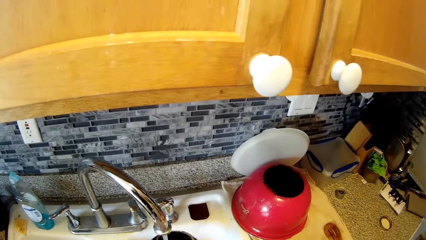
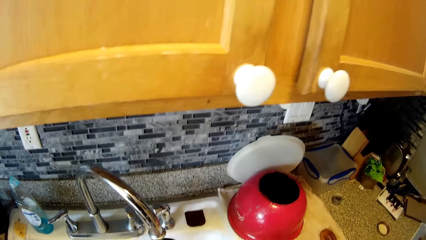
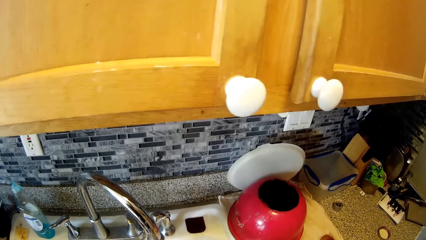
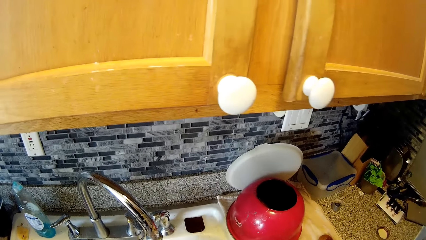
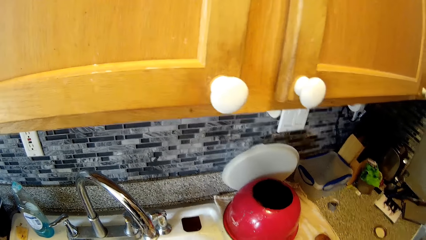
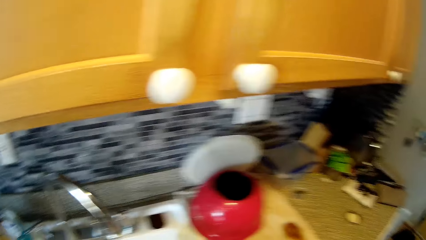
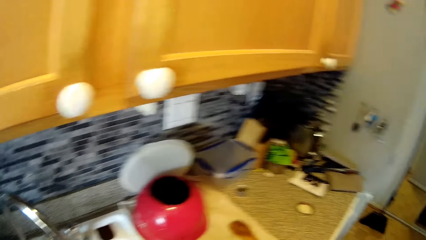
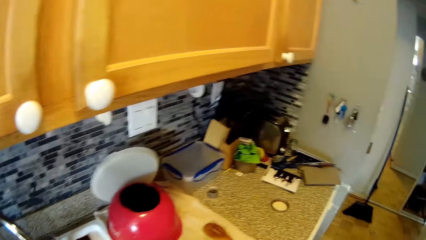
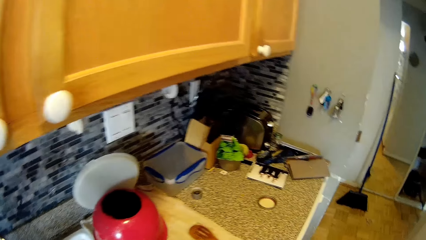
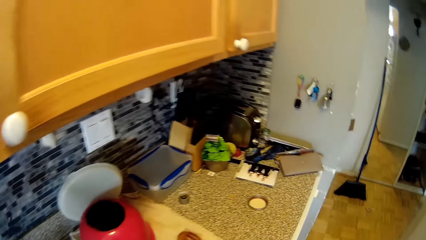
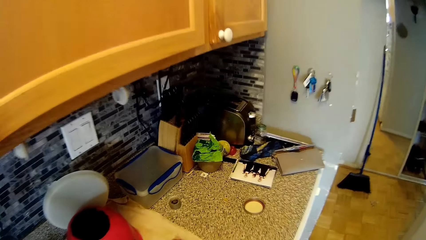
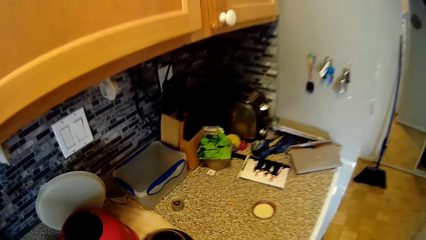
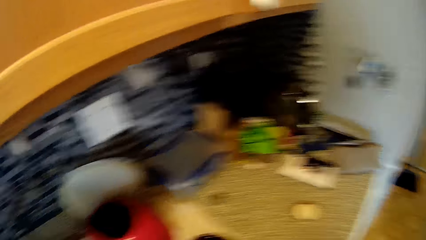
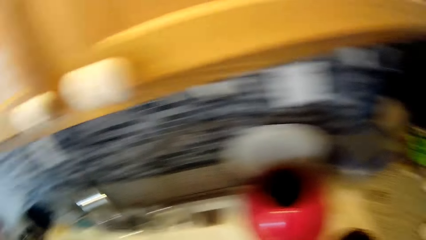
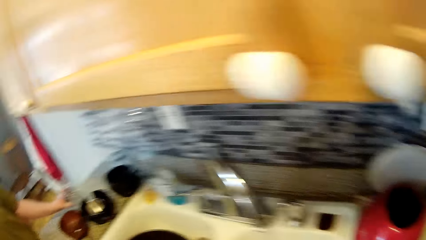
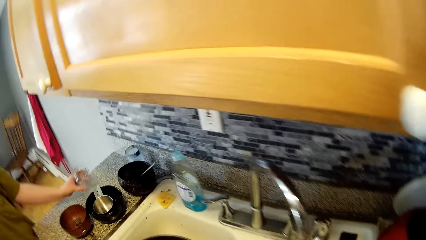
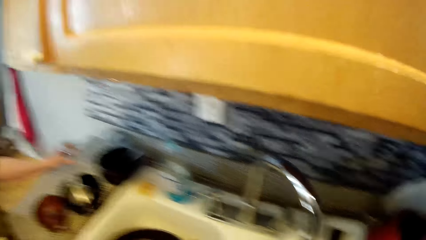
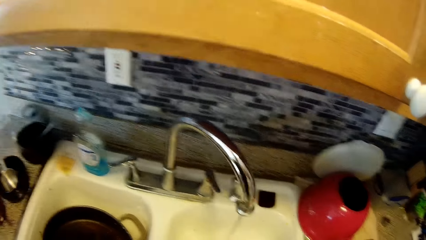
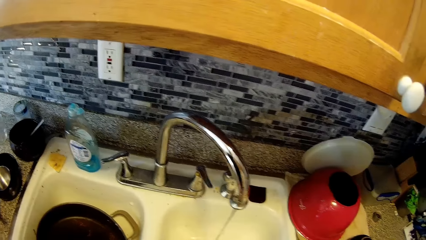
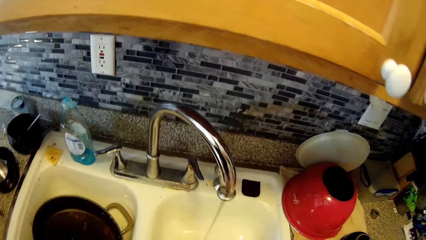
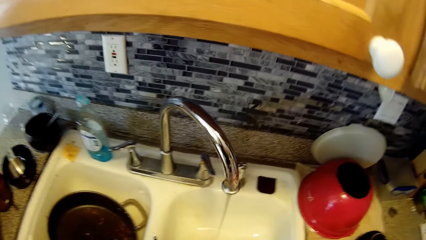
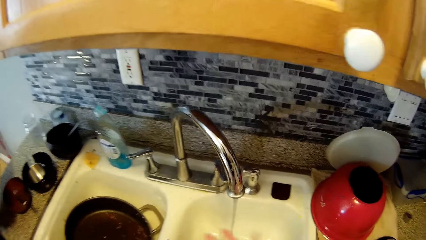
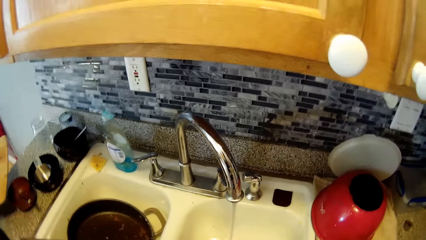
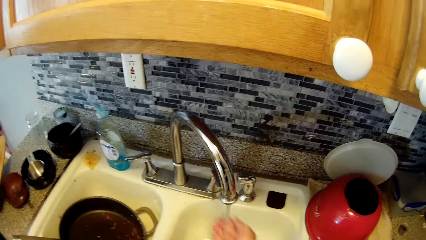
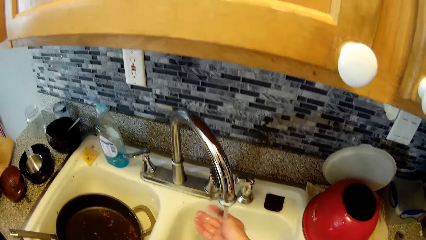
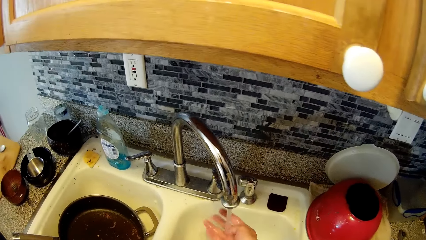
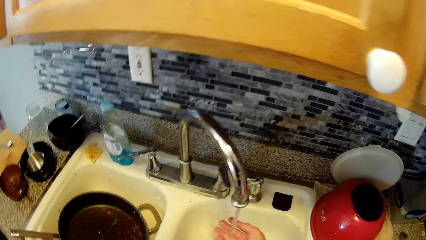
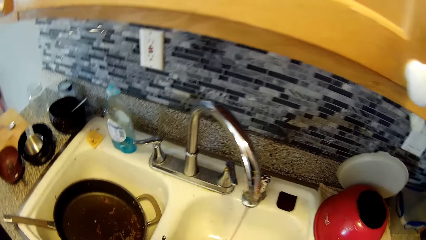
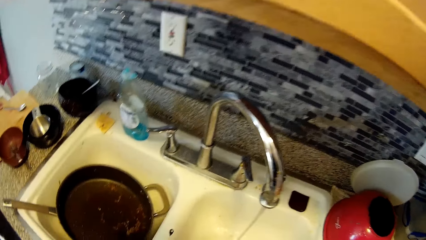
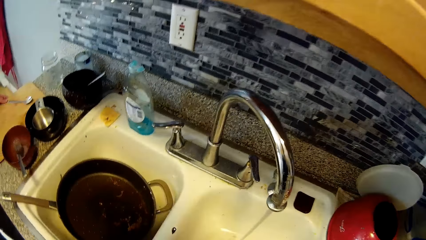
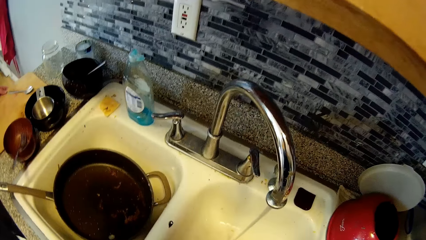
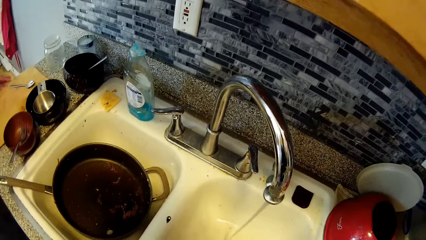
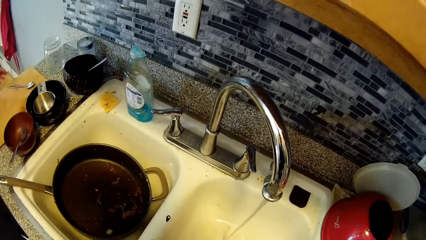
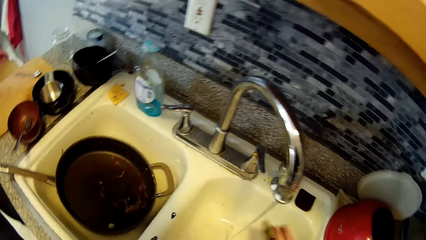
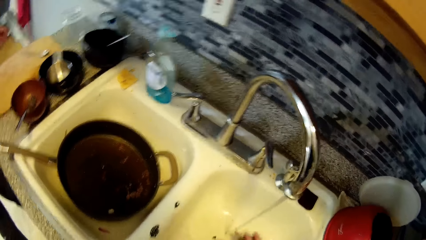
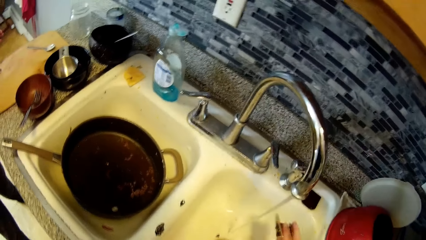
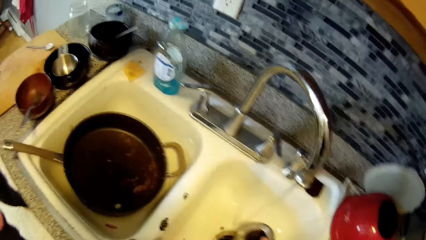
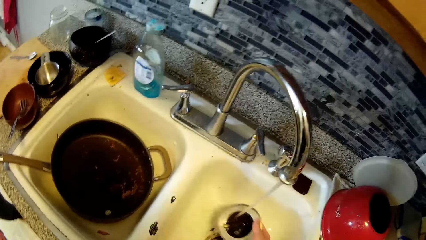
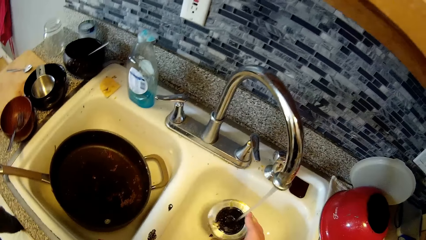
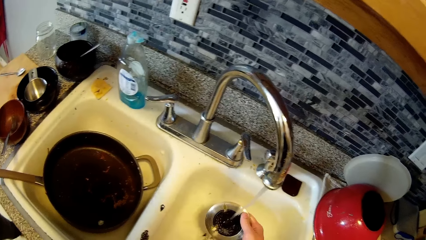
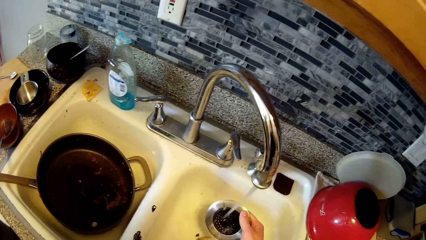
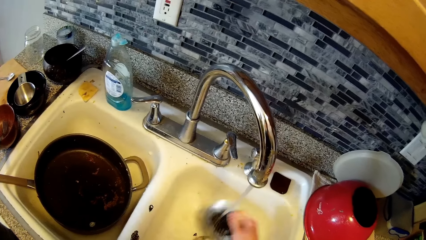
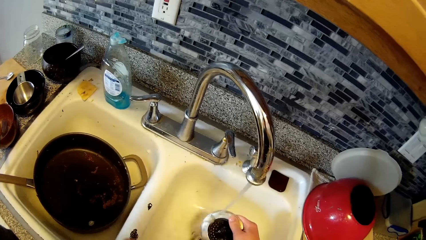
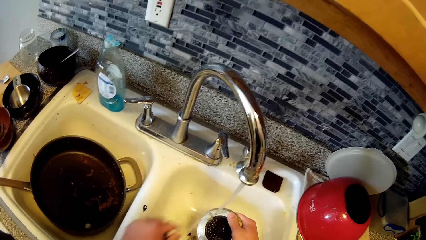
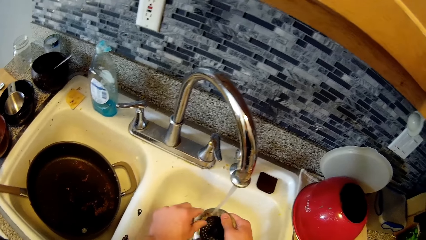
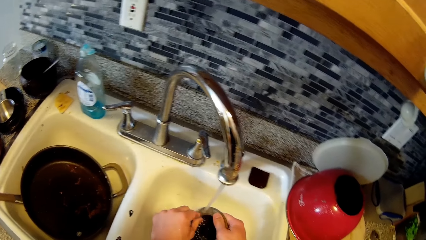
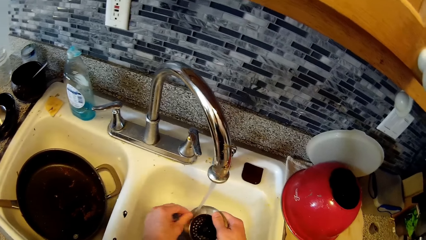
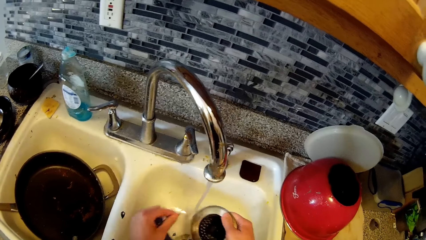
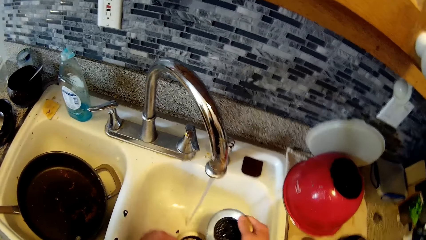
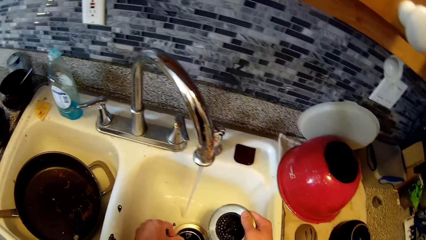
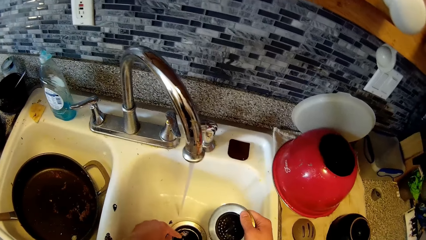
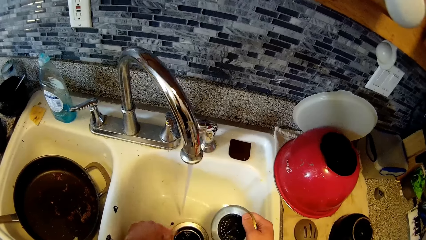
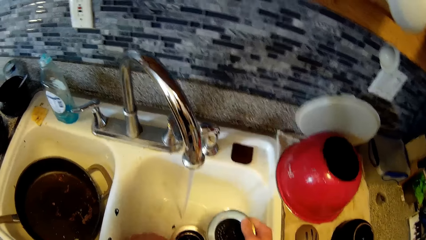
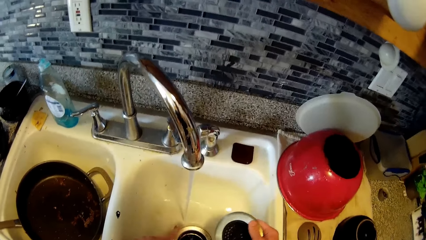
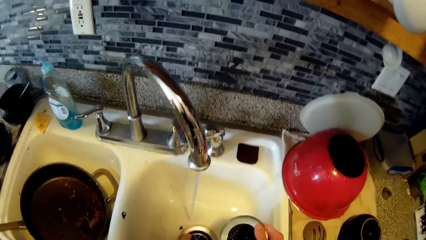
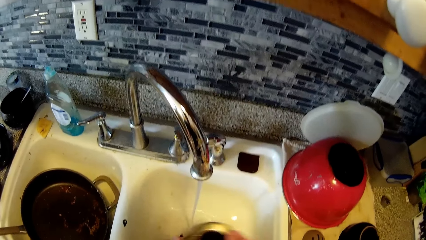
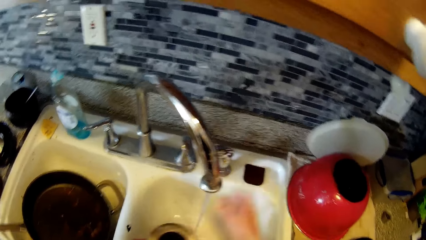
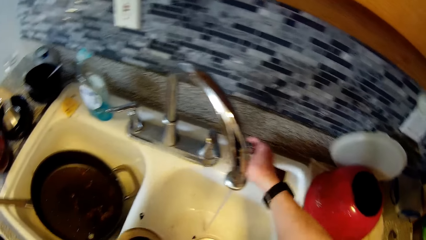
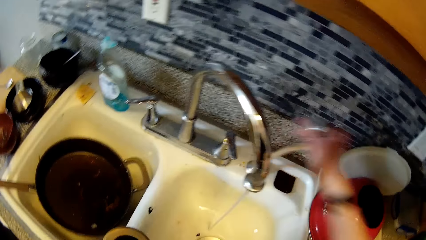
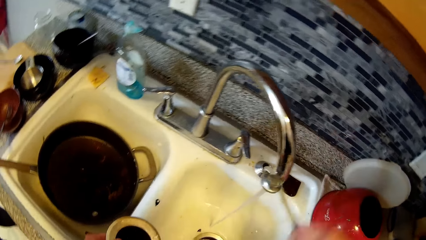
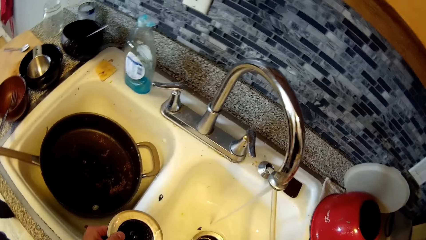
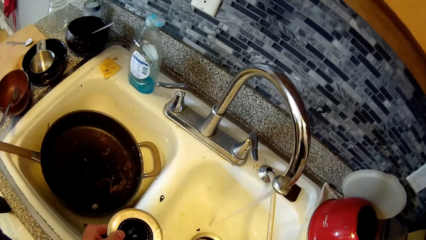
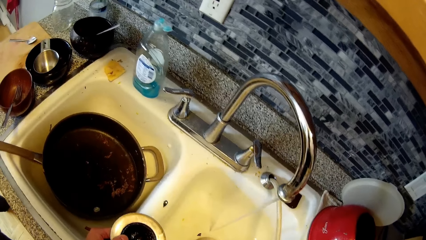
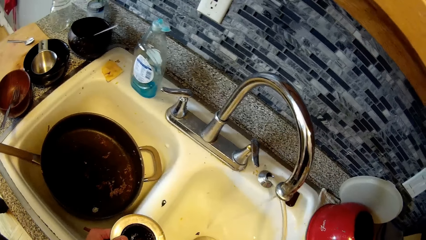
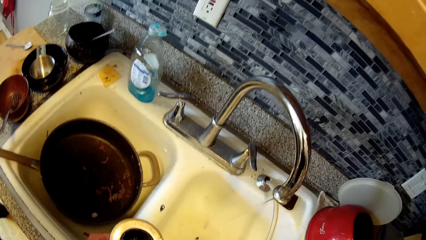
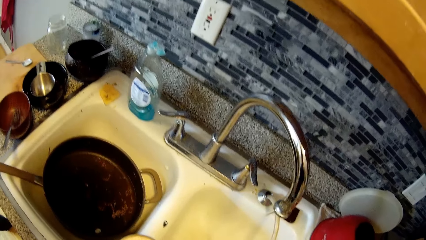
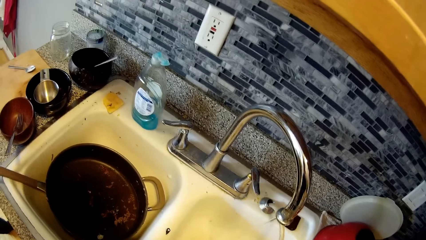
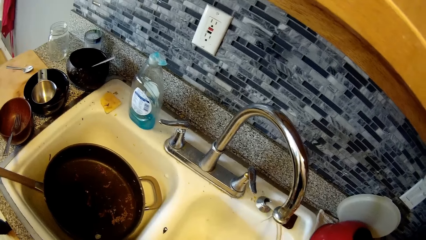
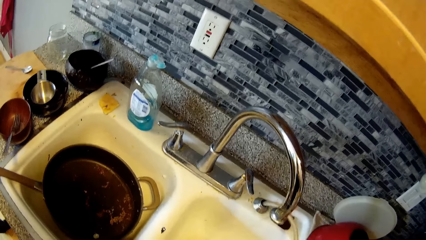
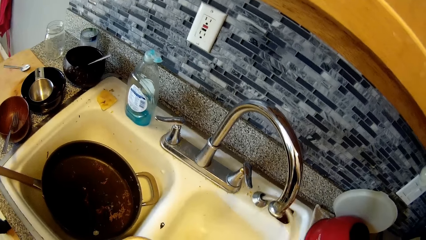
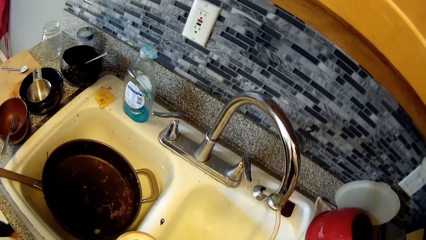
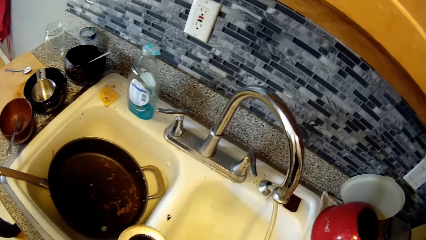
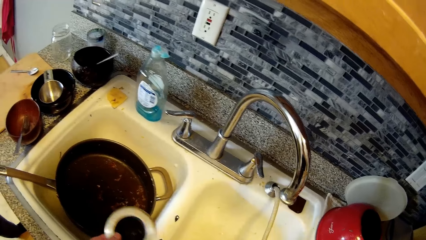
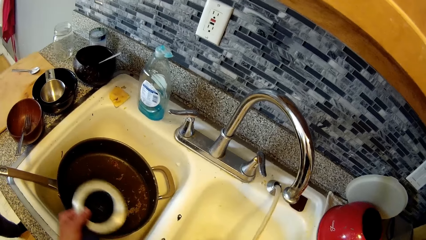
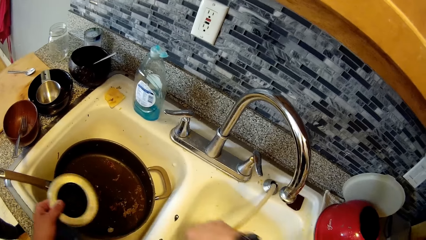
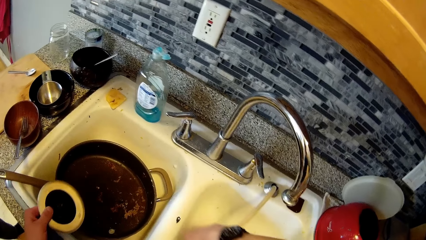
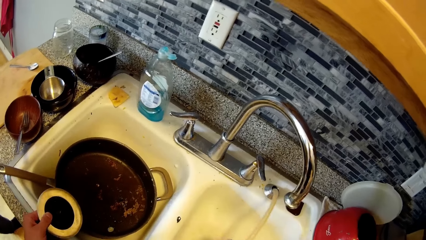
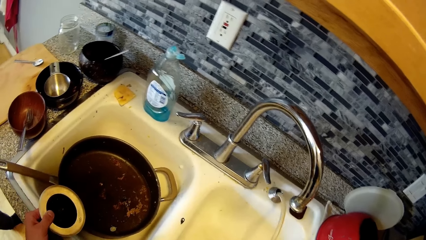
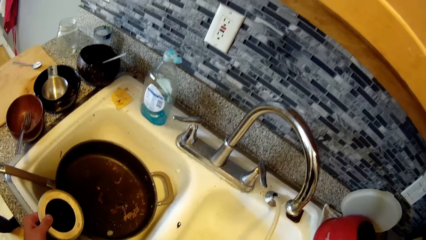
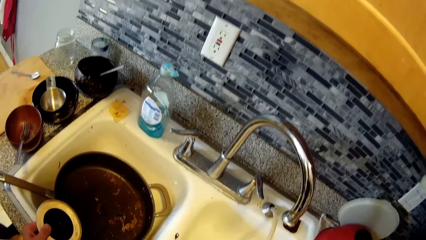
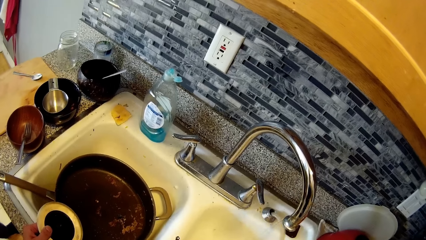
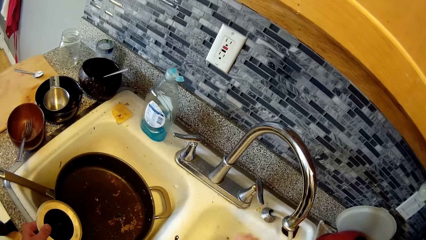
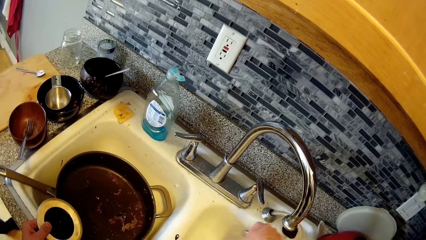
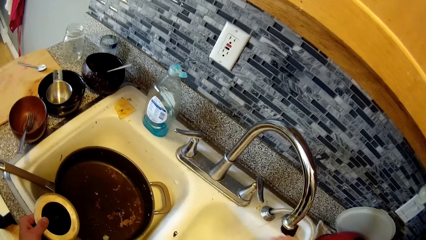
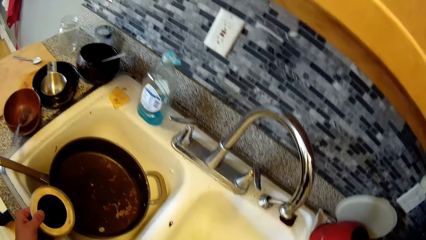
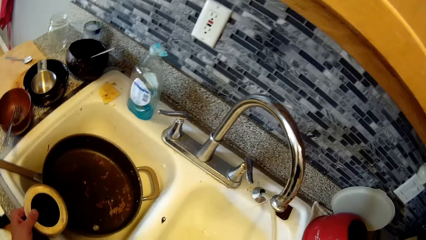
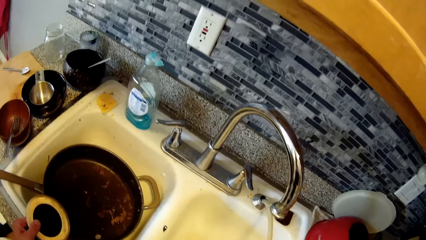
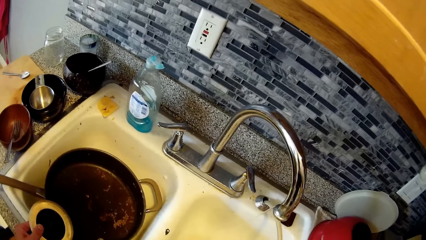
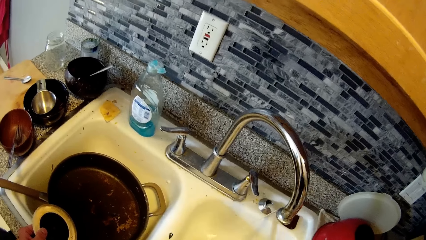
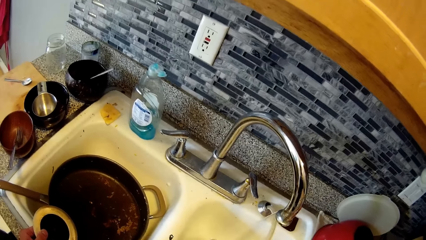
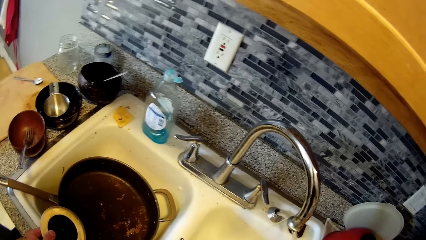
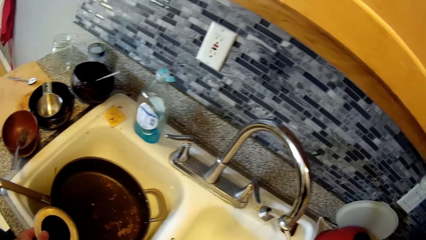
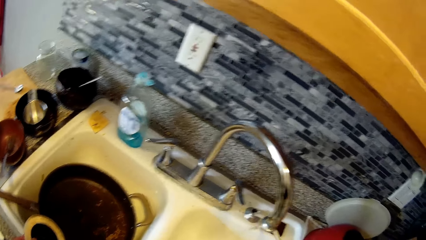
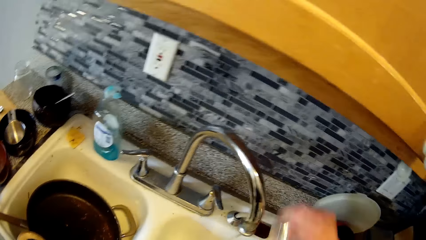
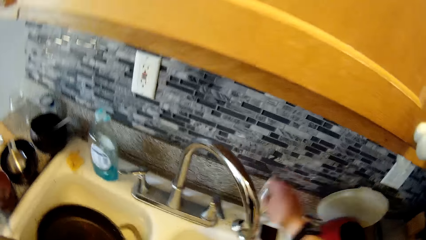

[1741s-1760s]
The camera wearer drops the plate on the countertop. A woman drops a glass on the countertop with her left hand. The camera wearer rinses his right hand with water from the tap. The woman drops a board on the countertop. The camera wearer washes the strainer of the kitchen sink. He removes dirt from the strainer with his left hand. The woman talks with the camera wearer. The camera wearer grabs the sprayer in the sink with his right hand. He removes part of the faucet. He sprays water around the sink with the sprayer. He returns the part of the faucet.
